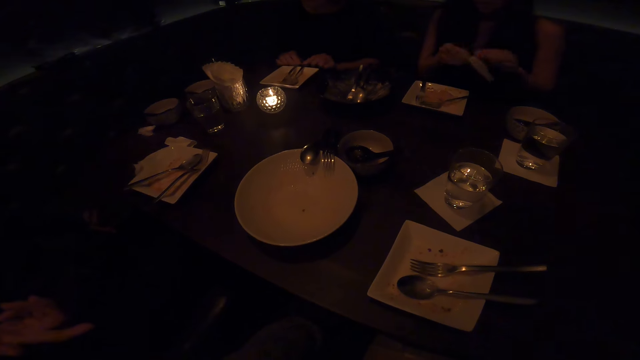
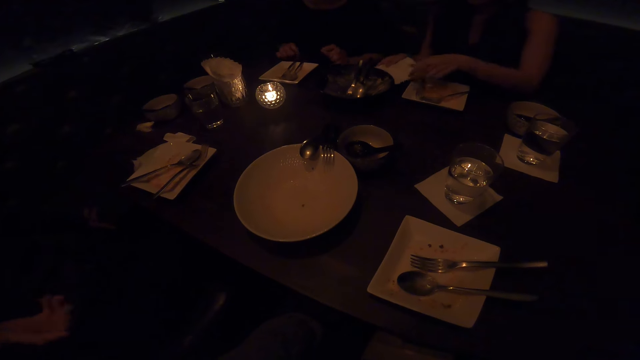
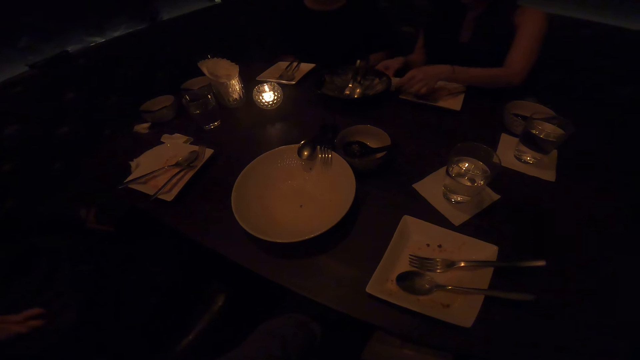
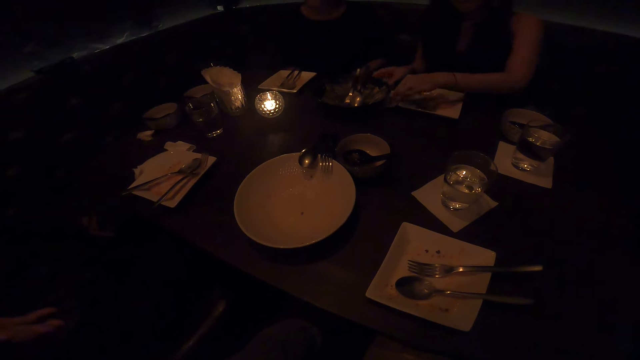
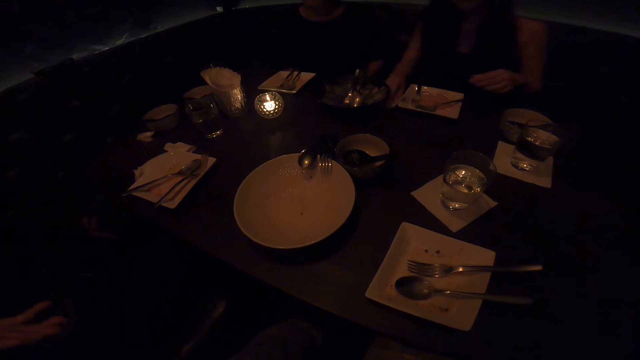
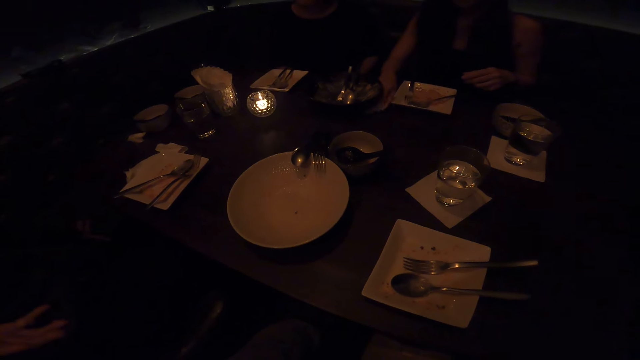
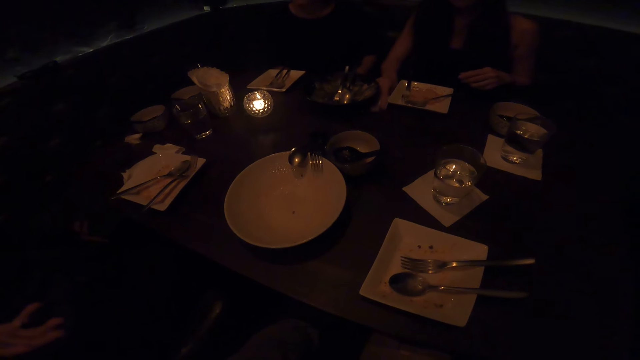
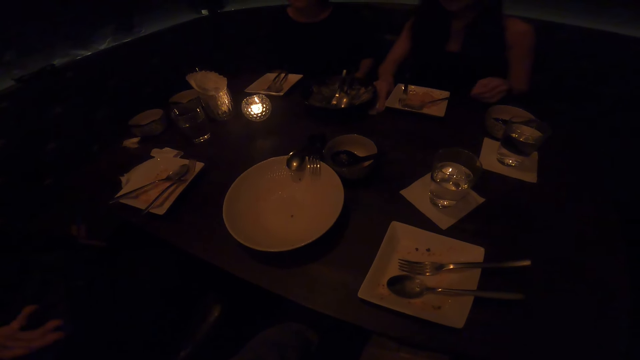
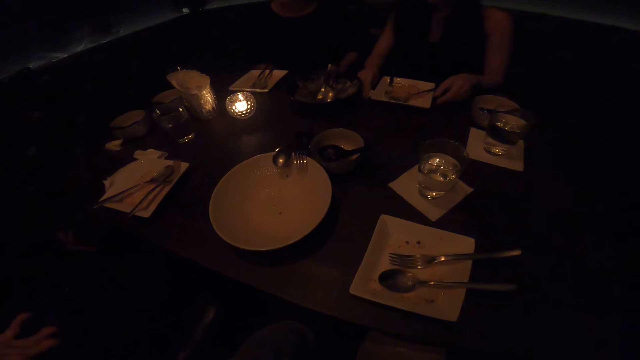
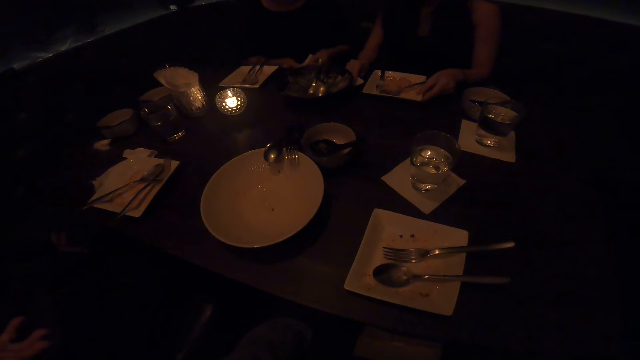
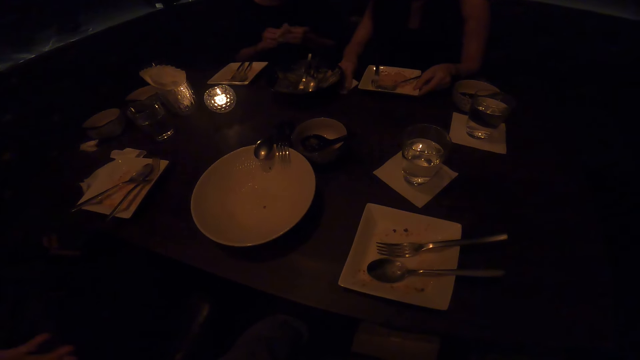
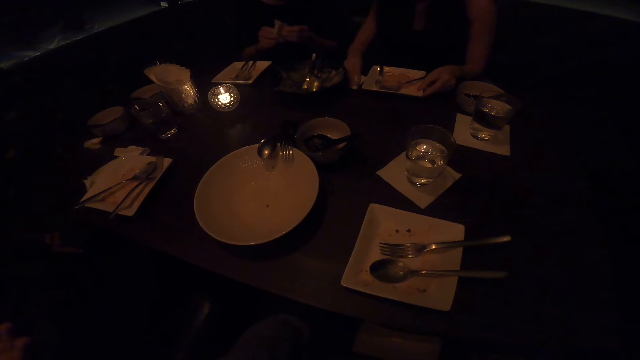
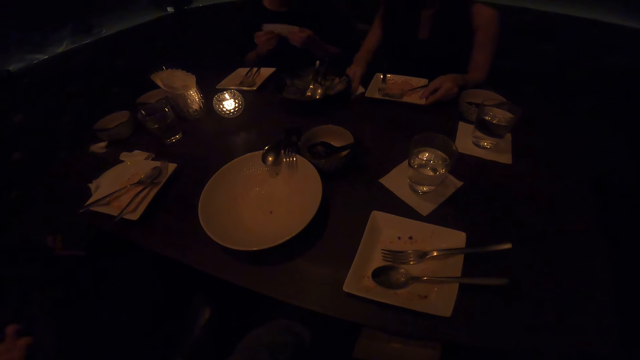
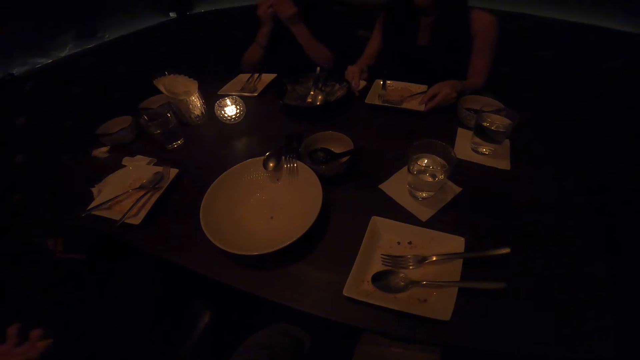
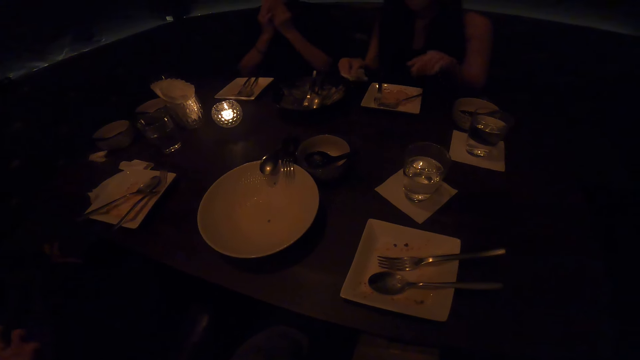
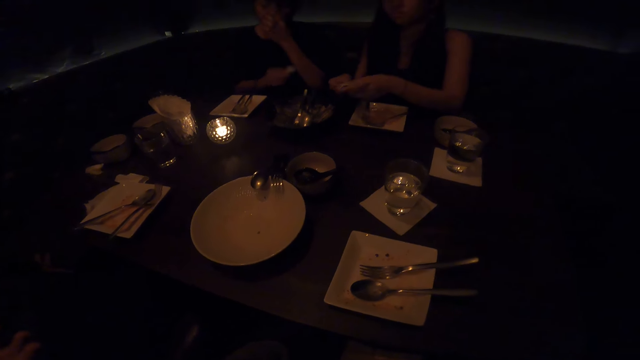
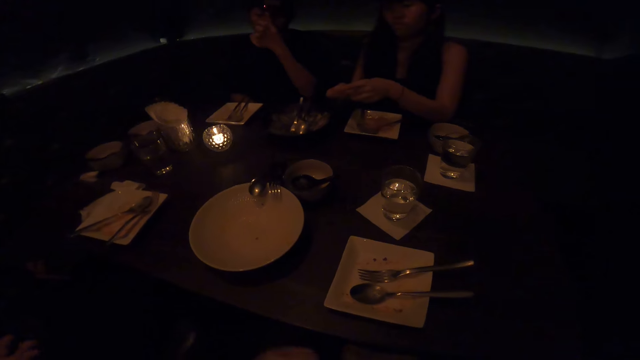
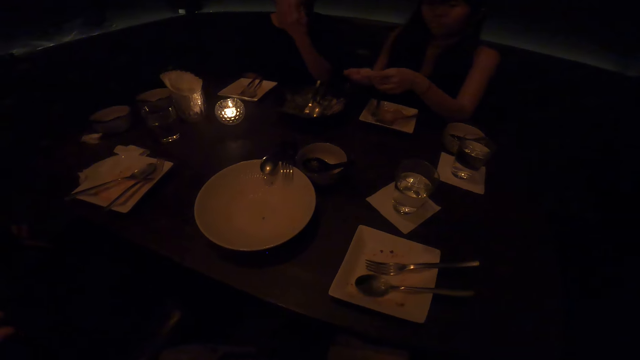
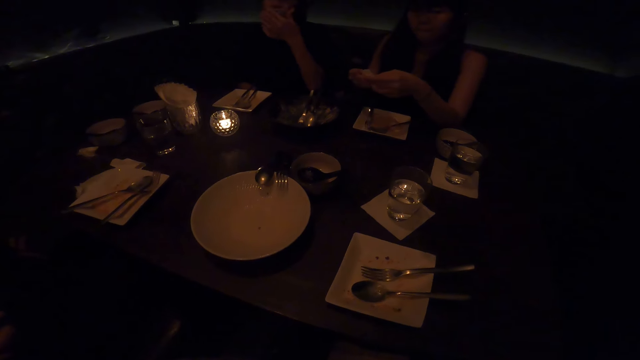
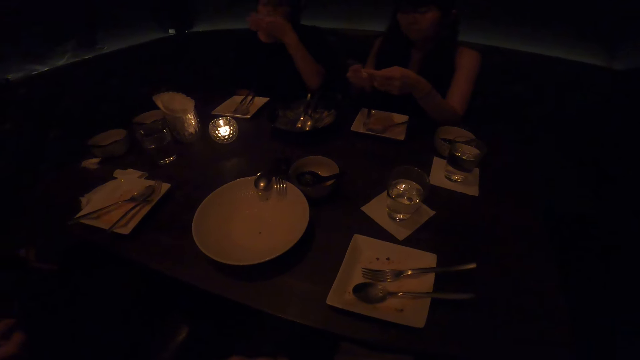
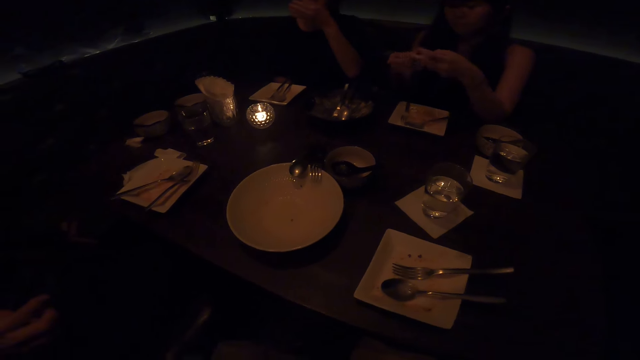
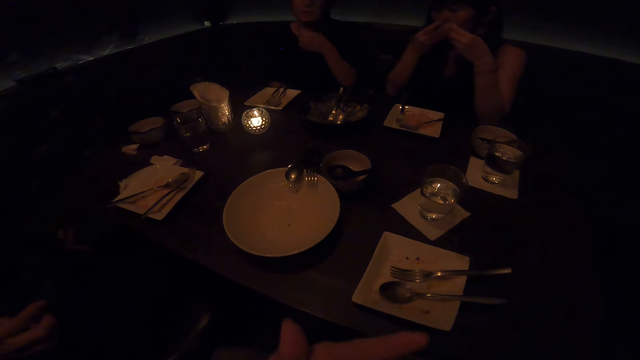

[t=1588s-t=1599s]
A lady drops the serviette on the table and wipes the table using the serviette. Another lady picks up the serviette, wipes the mouth using the serviette and touches the camera.

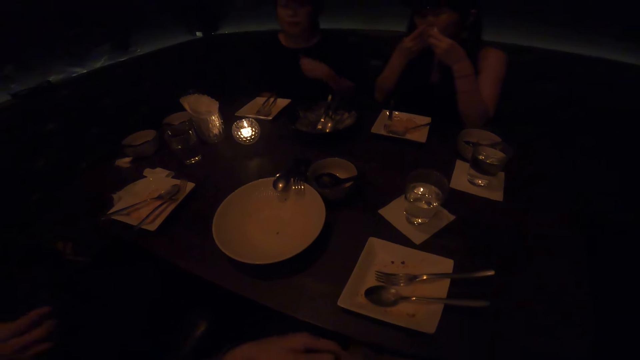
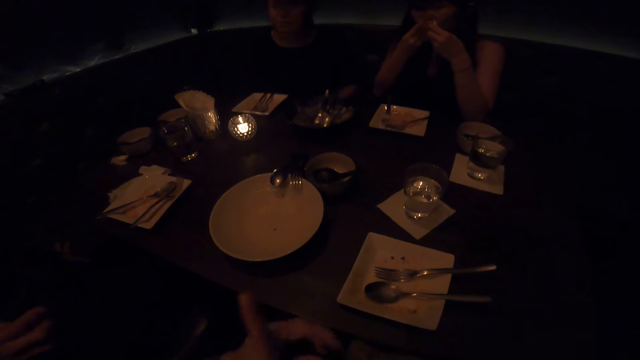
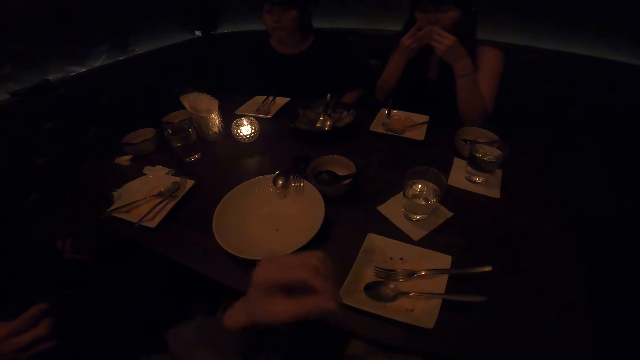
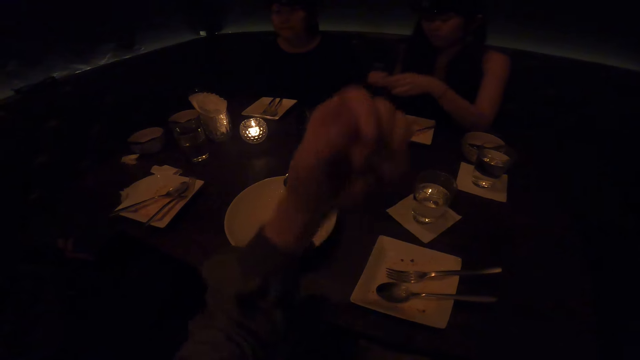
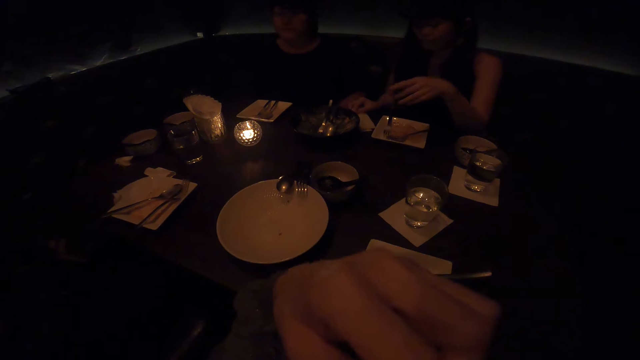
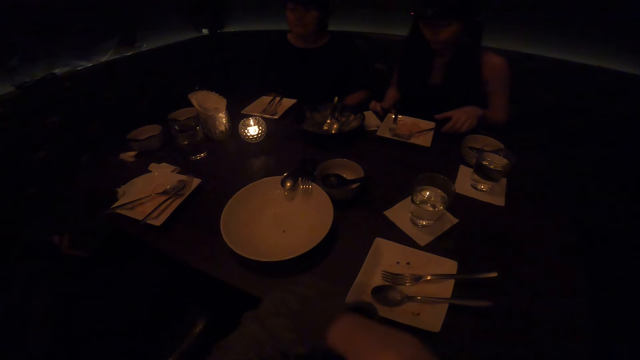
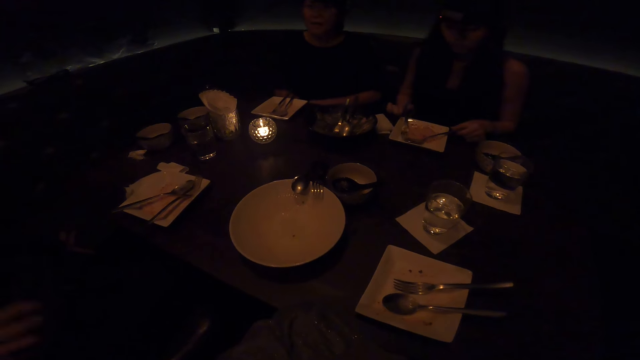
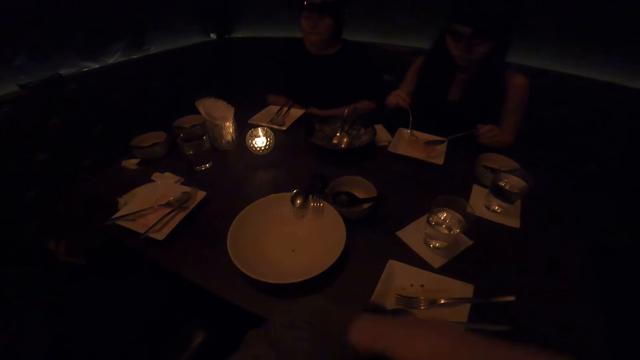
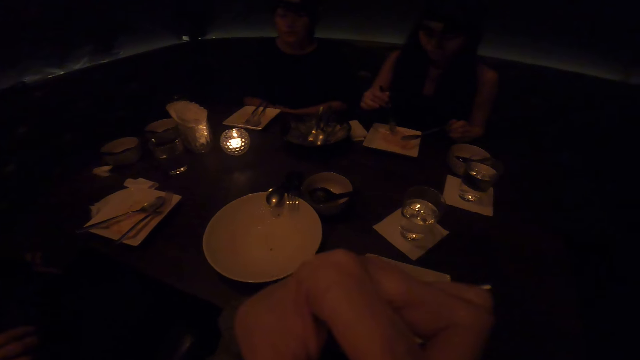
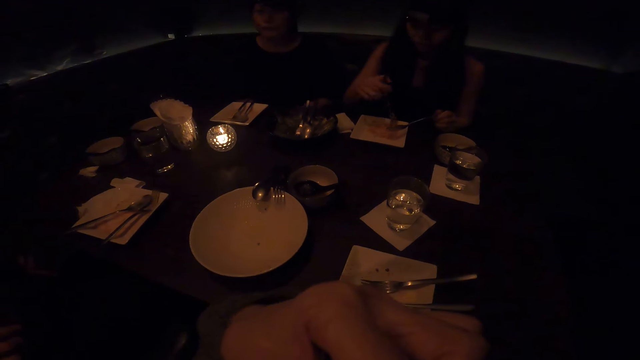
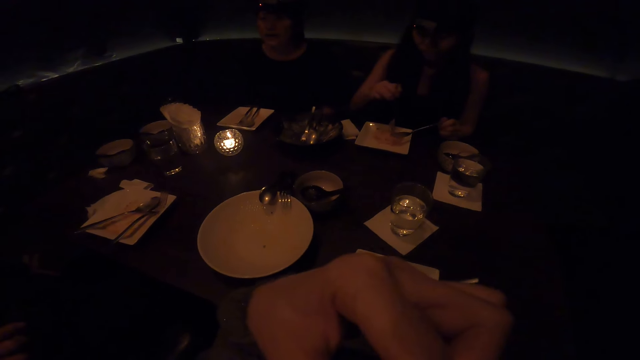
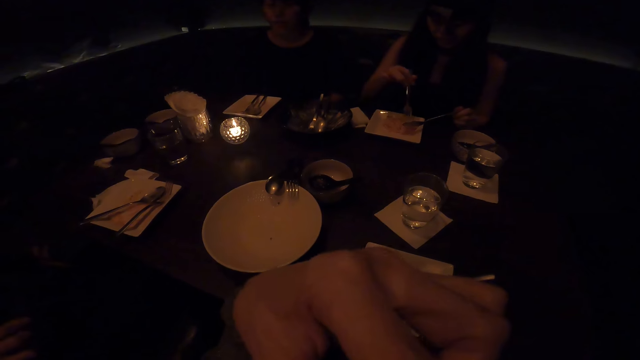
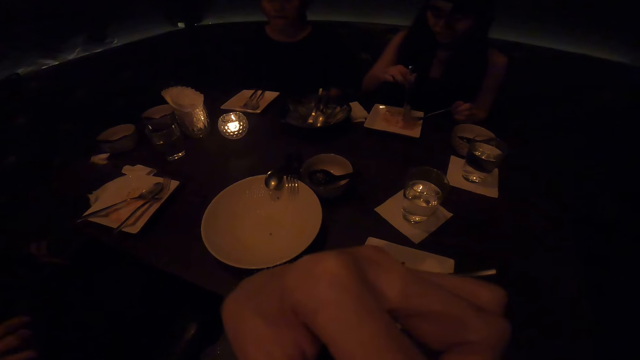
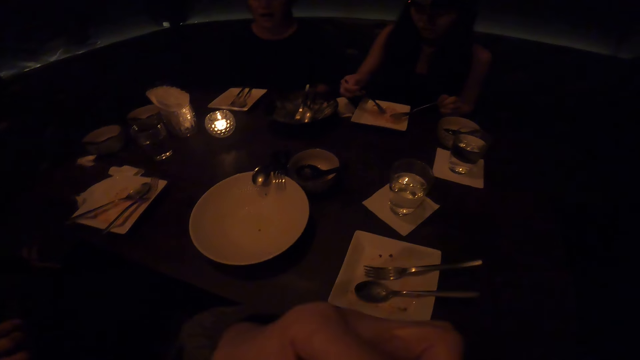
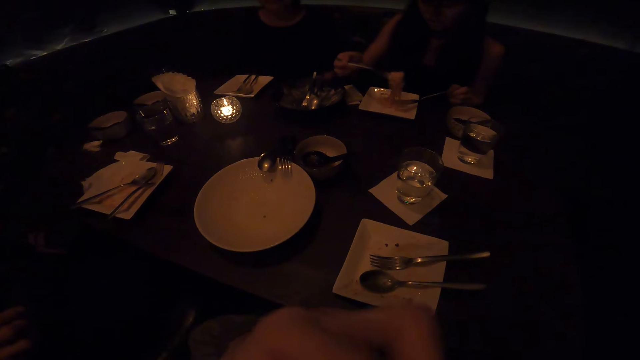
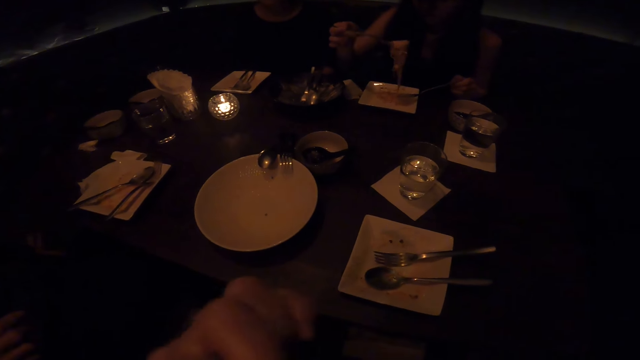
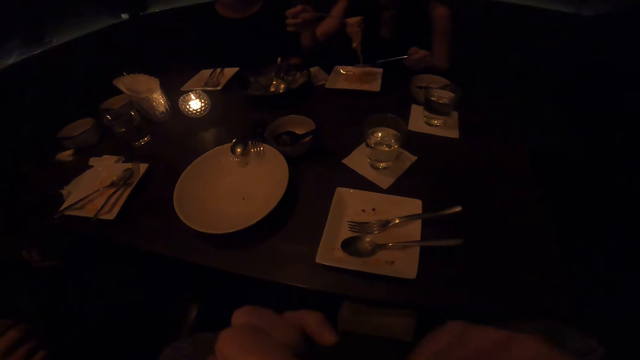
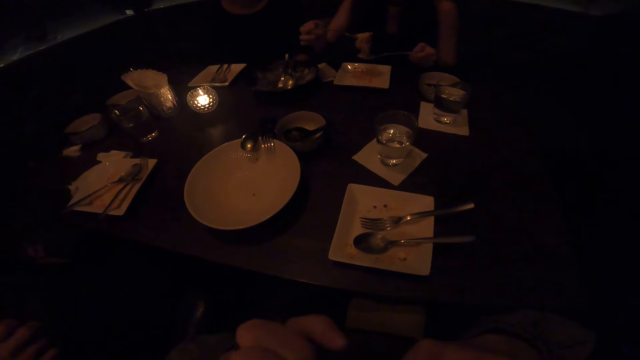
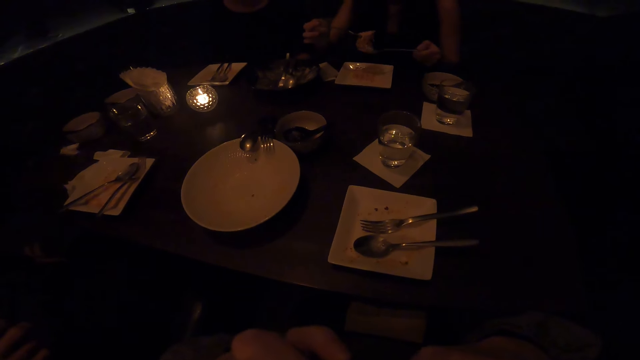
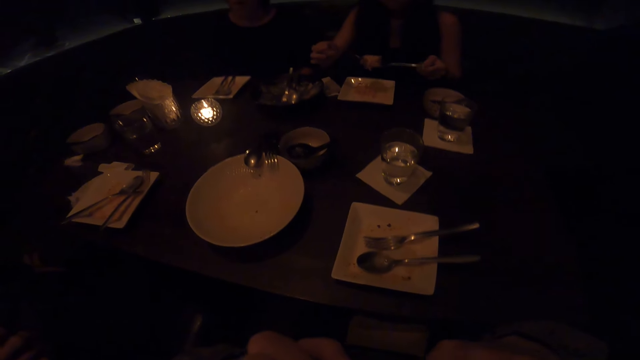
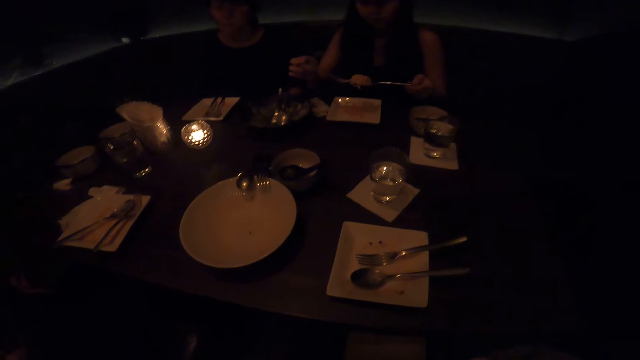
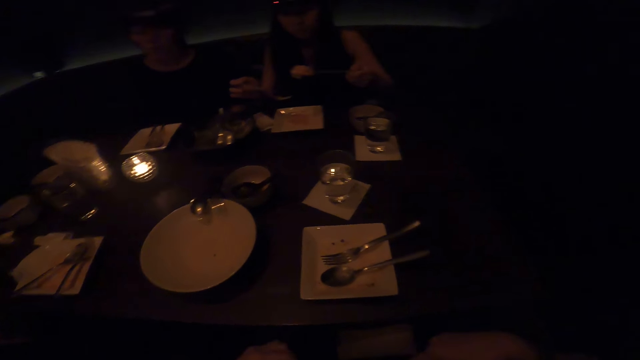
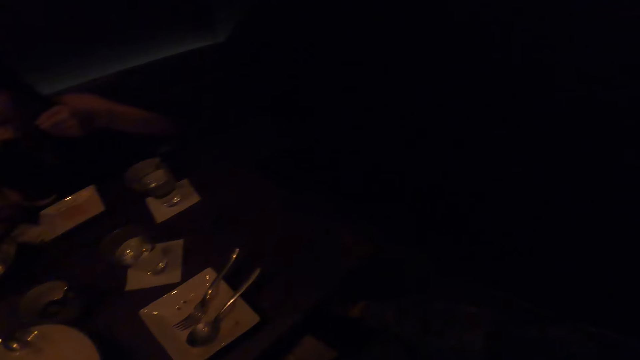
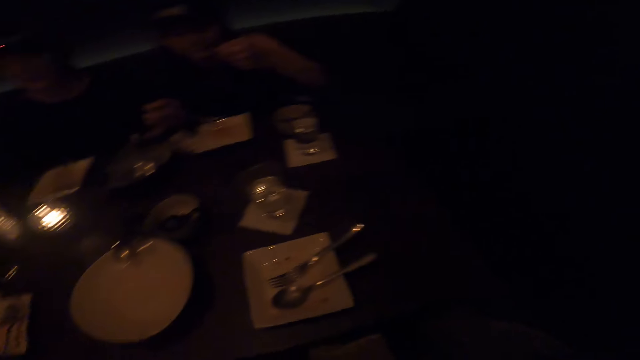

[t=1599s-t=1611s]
A lady wipes the mouth using a serviette, picks up the spoon, picks up the fork and eats food. The camera wearer touches something.
